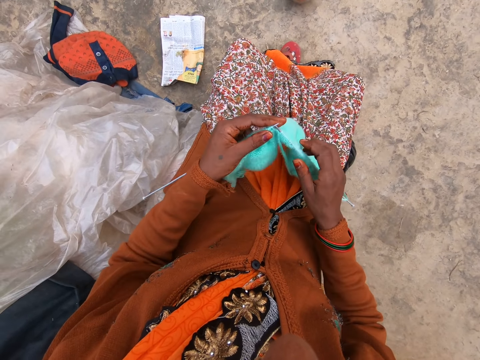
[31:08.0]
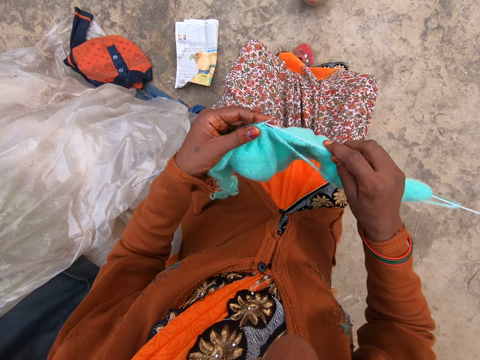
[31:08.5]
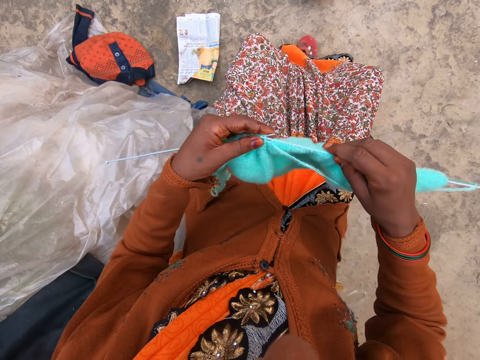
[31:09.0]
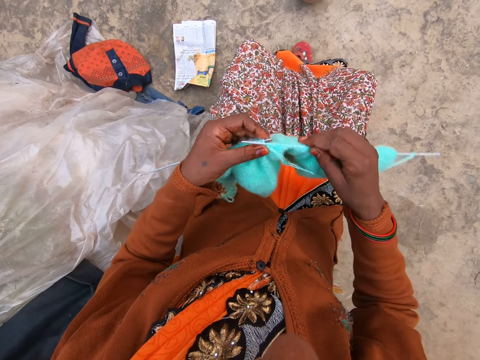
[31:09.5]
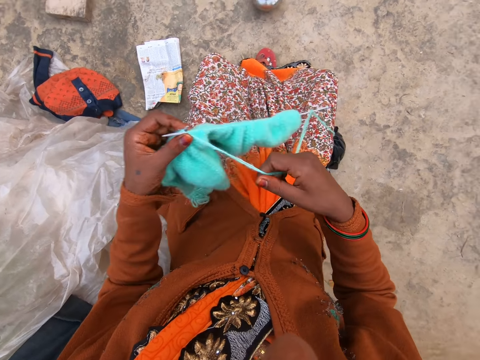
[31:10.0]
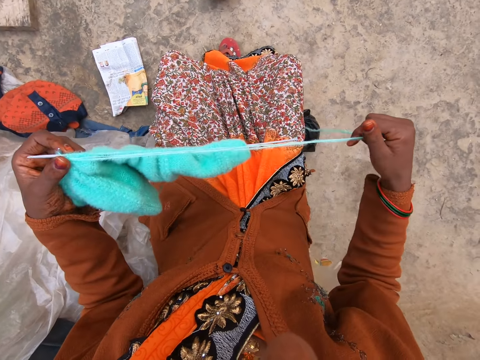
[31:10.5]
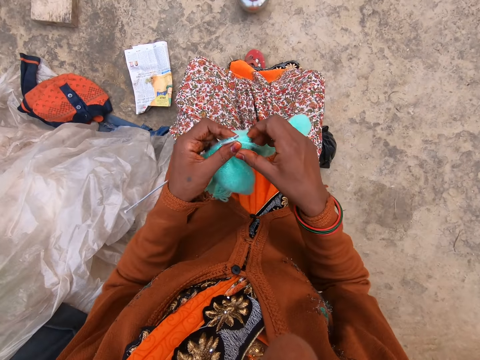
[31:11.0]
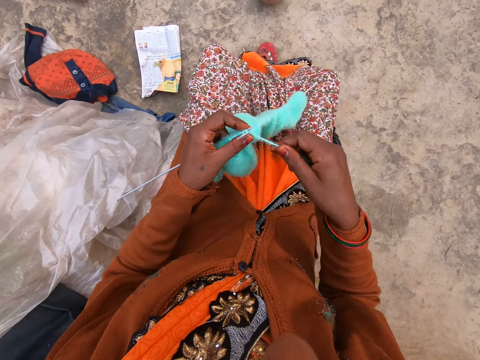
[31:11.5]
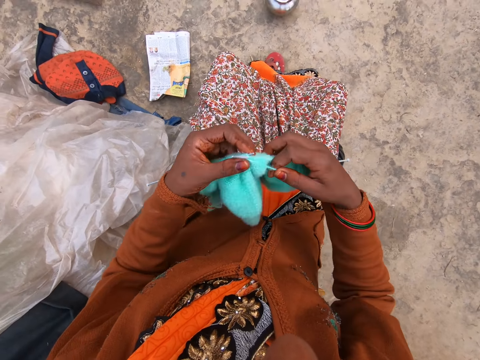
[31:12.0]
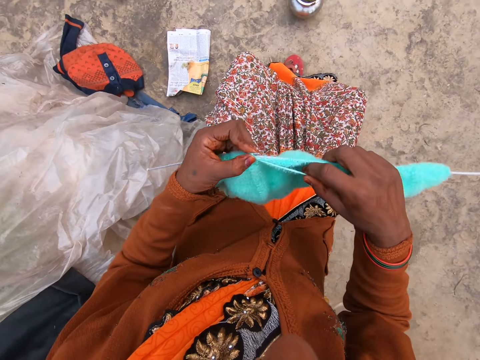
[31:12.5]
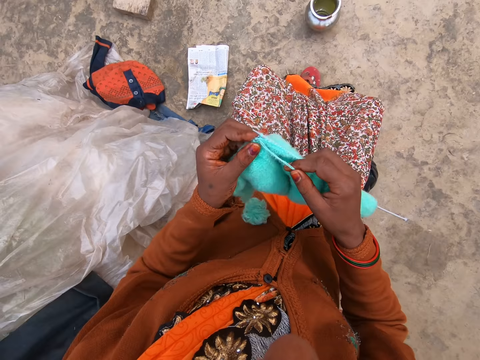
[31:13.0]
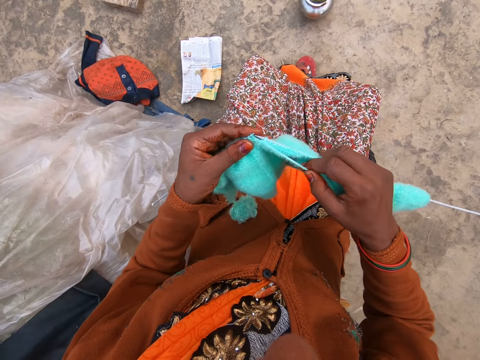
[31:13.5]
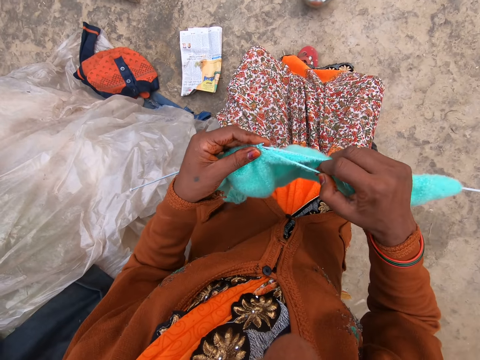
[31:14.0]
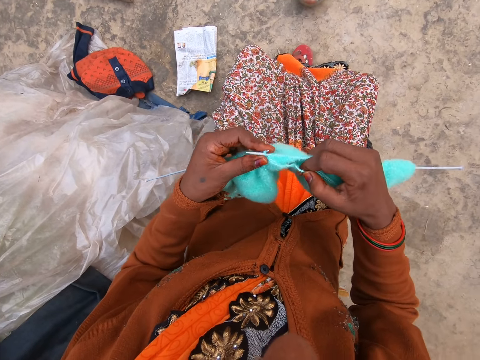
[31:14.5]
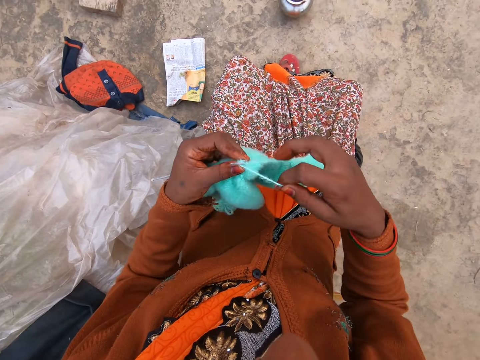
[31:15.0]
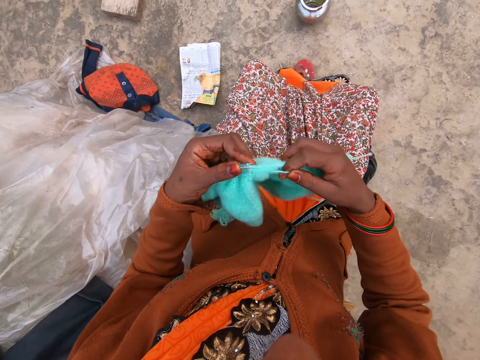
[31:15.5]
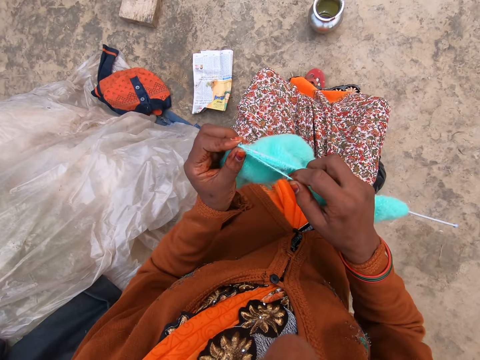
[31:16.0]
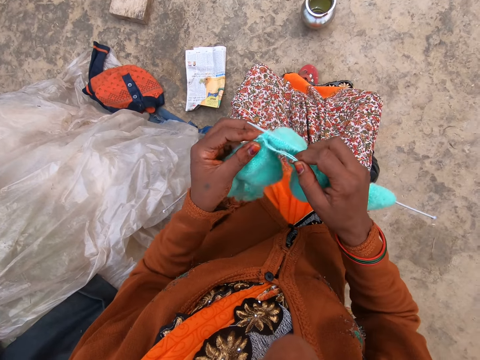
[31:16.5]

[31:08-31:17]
The camera wearer knits yarn with two knitting pins in both hands. She holds the knitted yarn and the knitting pins with her left hand. She pulls the string of yarn with her right hand. She knits the yarn with the two knitting pins in both hands.

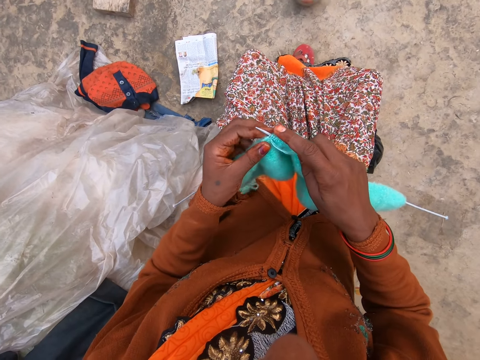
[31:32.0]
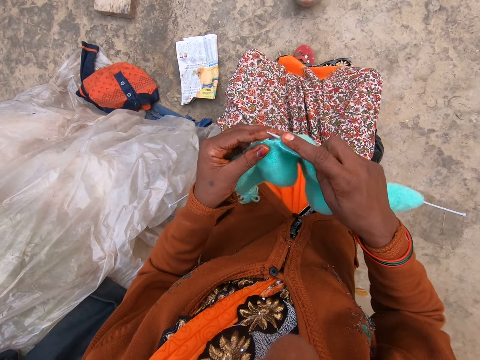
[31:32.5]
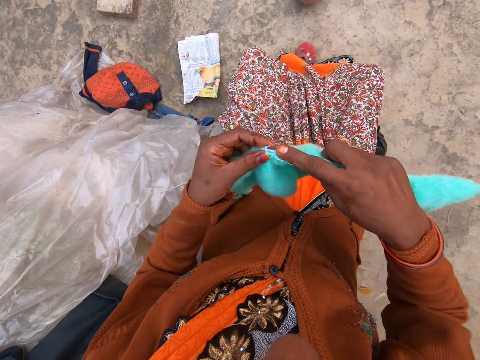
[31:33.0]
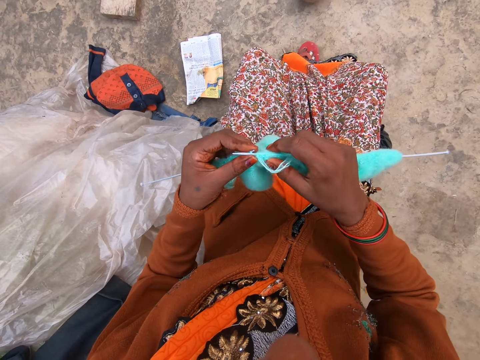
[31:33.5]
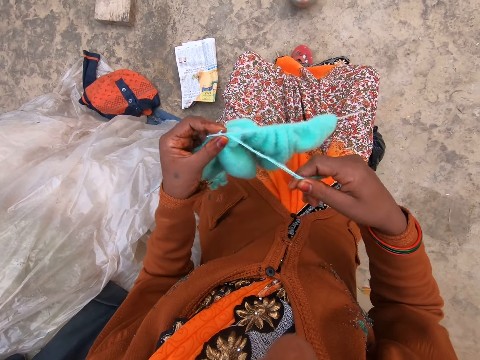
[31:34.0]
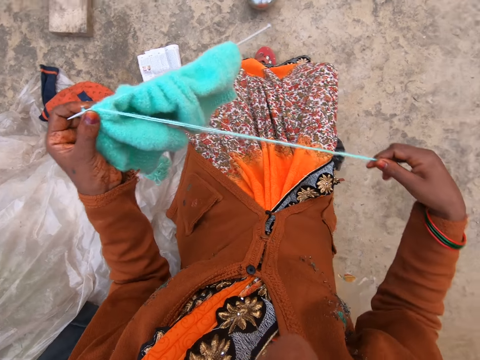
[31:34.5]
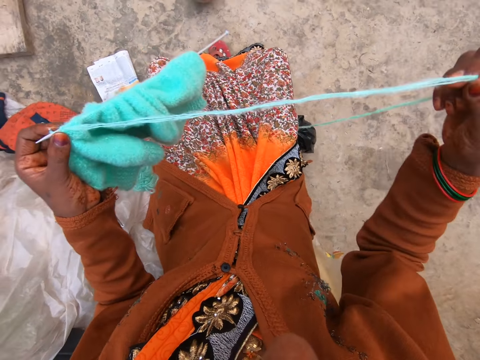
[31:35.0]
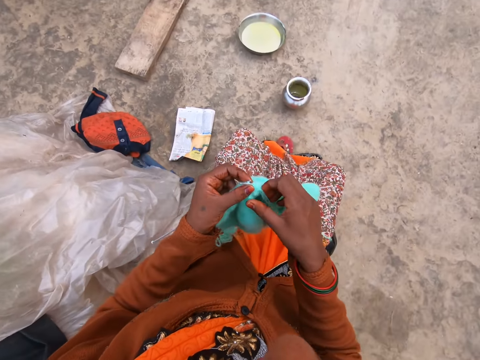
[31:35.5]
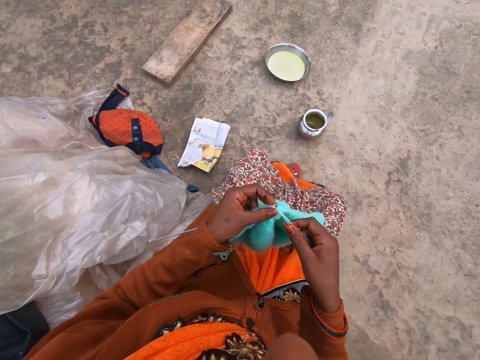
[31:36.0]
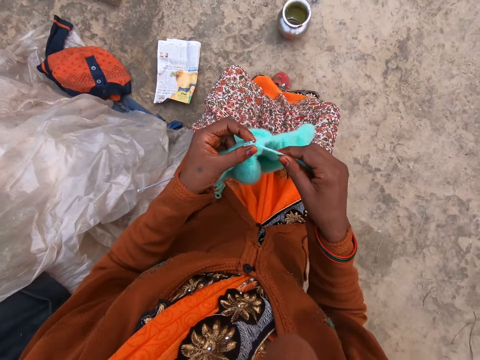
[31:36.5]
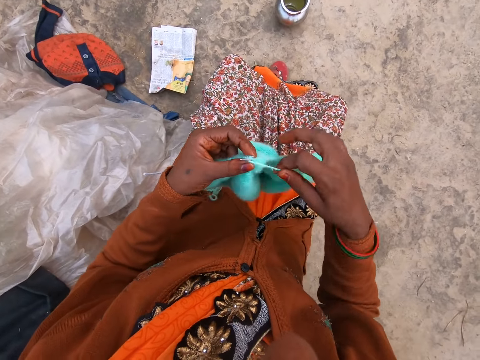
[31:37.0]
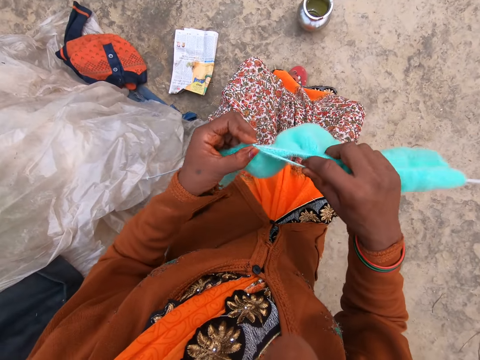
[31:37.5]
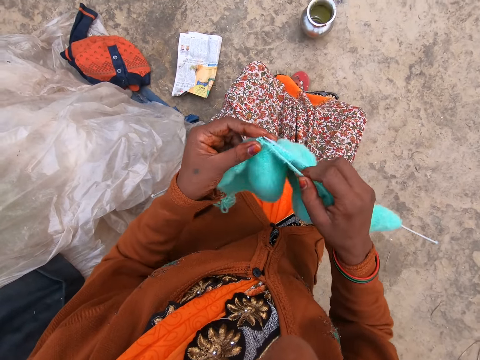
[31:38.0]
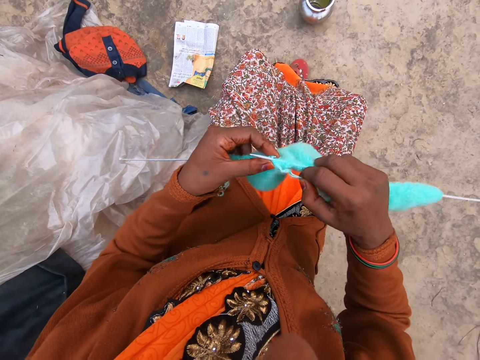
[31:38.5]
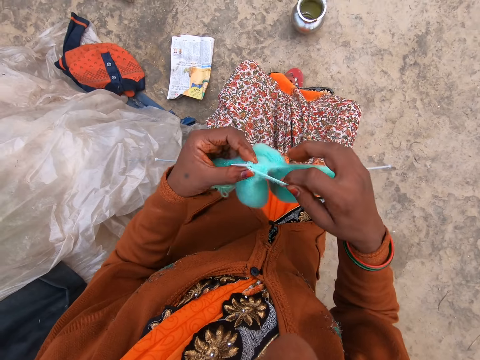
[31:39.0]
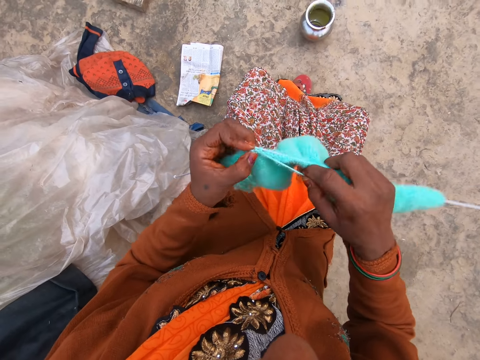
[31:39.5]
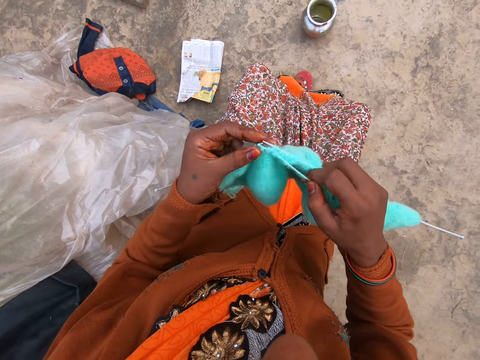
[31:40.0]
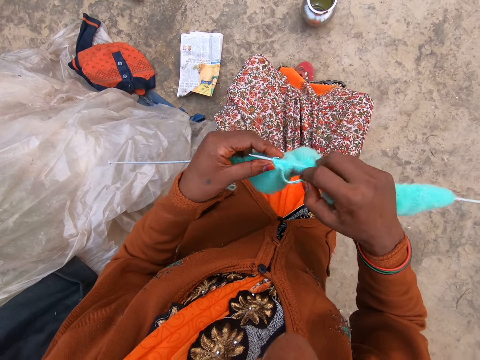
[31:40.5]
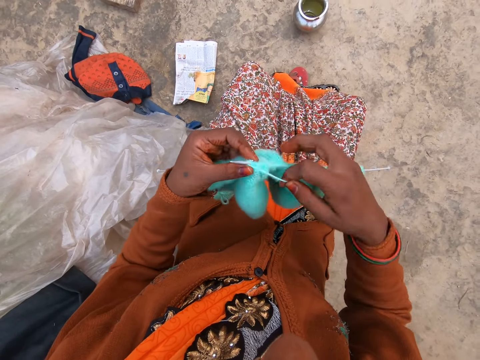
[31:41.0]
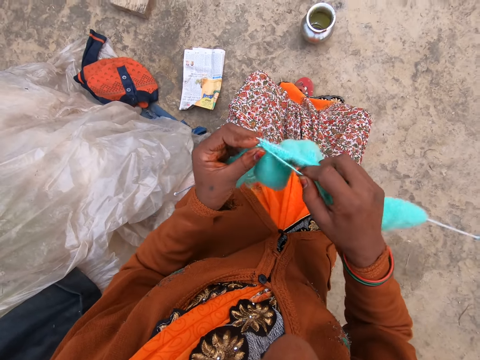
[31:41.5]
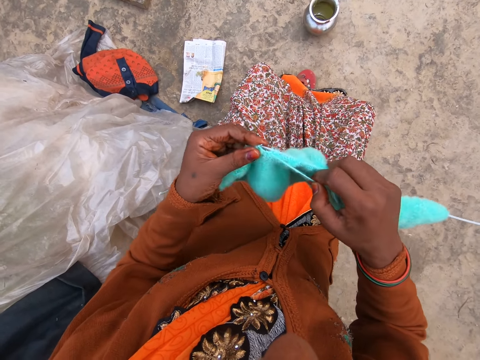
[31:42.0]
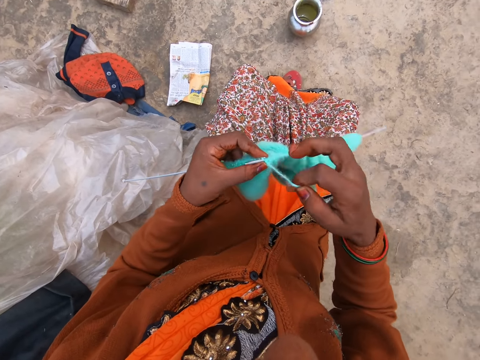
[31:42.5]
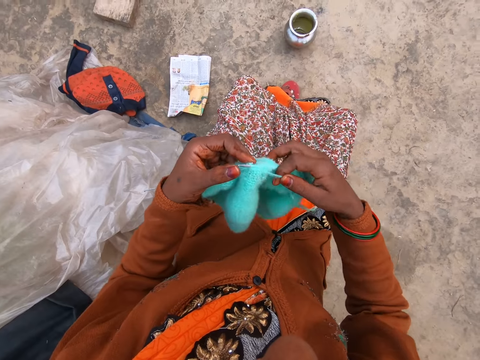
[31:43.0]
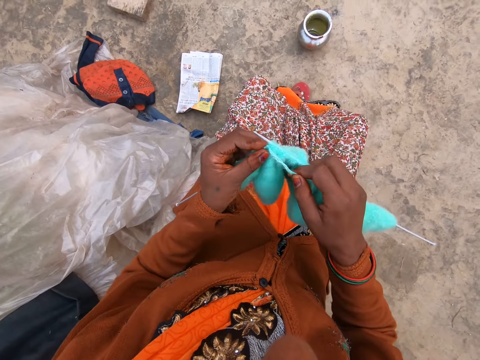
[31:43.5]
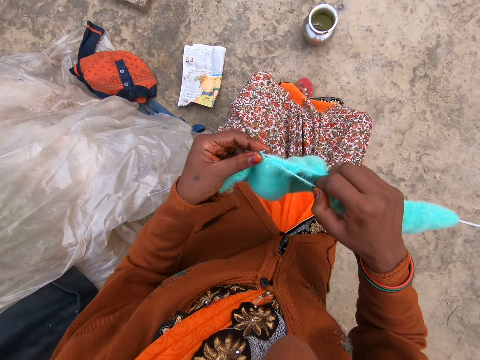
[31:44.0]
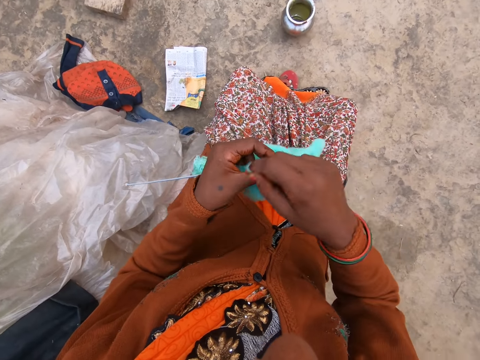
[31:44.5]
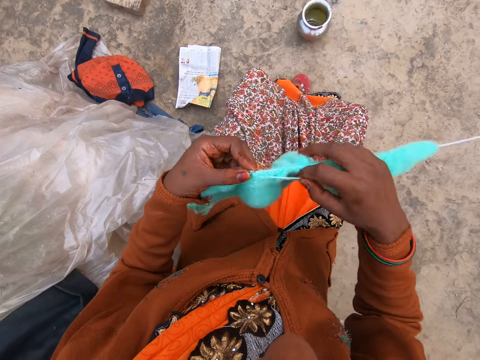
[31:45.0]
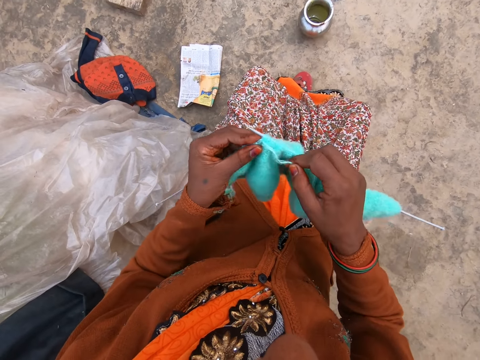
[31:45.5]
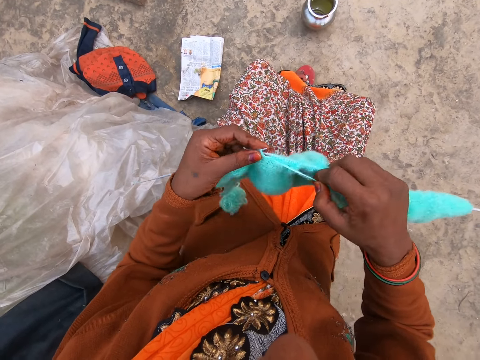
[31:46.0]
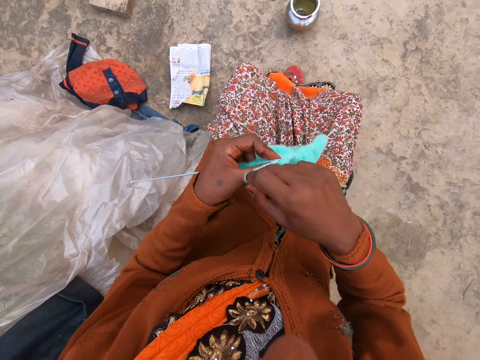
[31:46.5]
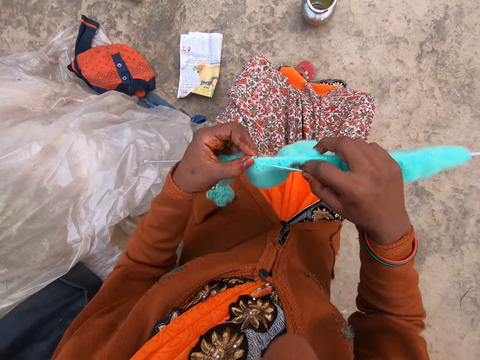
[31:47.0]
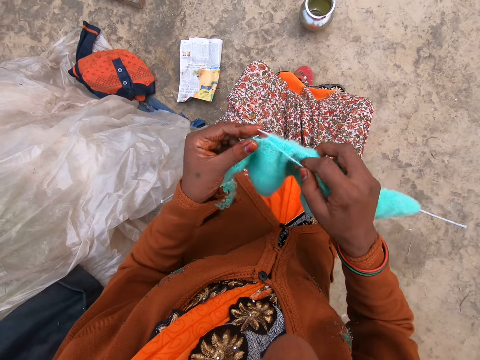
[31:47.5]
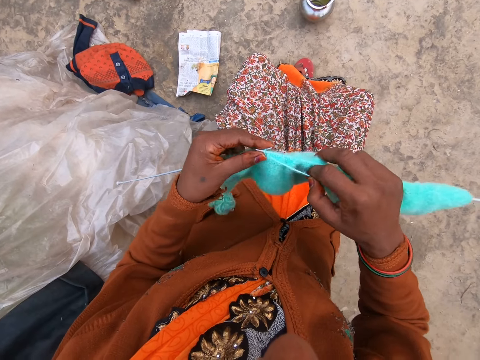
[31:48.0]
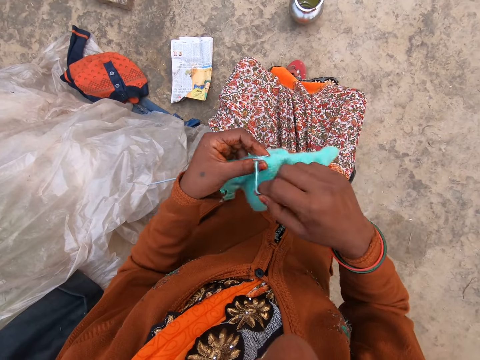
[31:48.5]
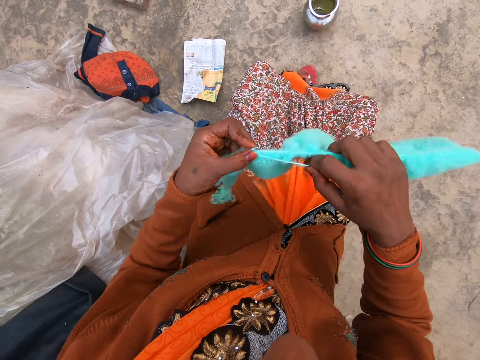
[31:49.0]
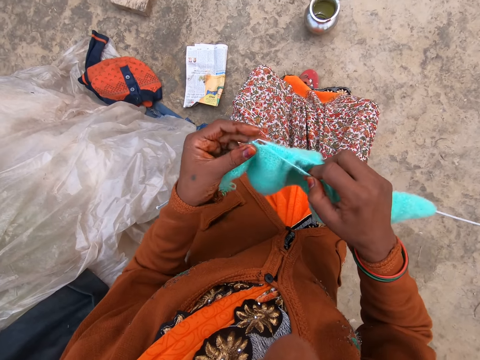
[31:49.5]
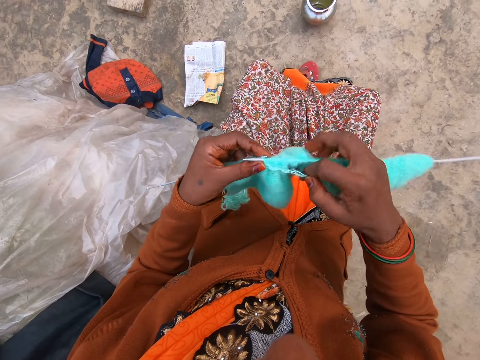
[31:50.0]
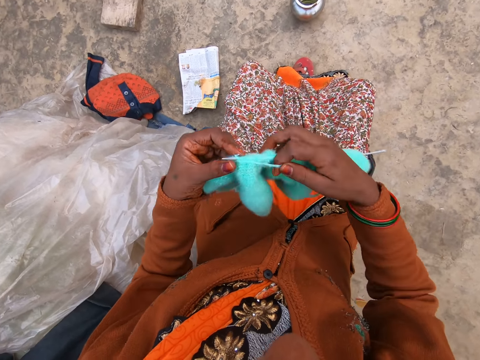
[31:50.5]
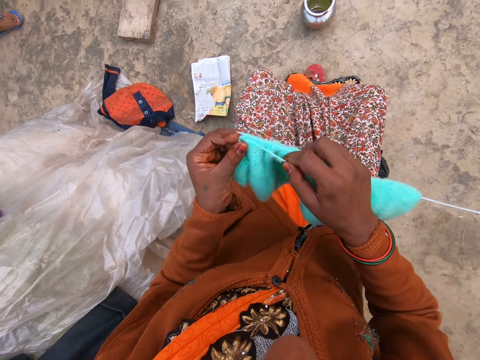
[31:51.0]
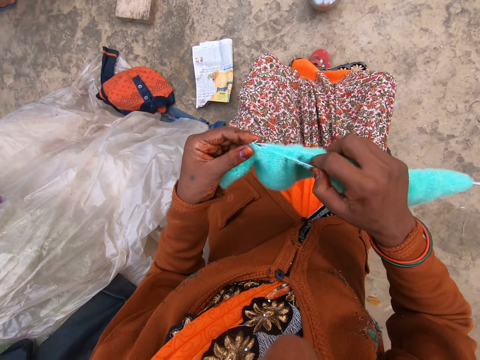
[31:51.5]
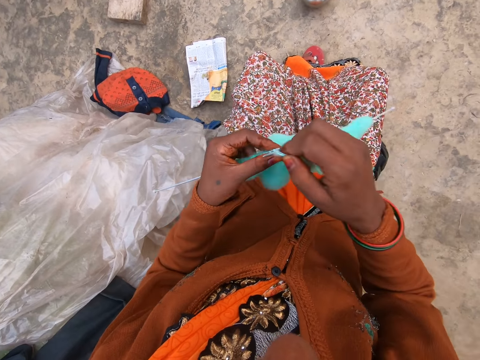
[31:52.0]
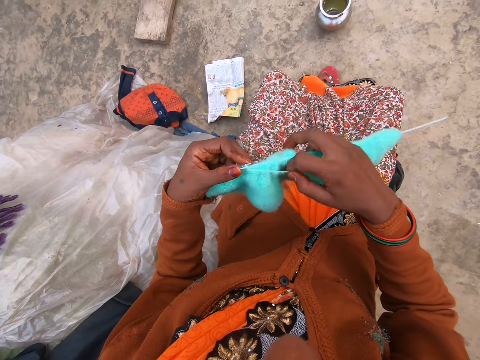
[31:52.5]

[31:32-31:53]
The camera wearer holds the knitted yarn and knitting pins with her left hand. She pulls the string of yarn with her right hand. She knits the yarn with the two knitting pins in both hands.
